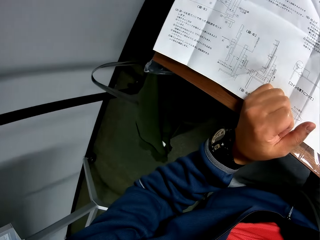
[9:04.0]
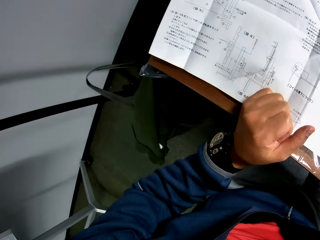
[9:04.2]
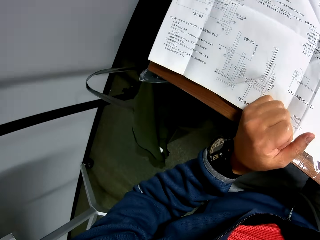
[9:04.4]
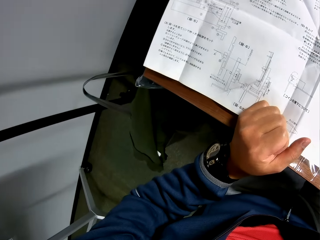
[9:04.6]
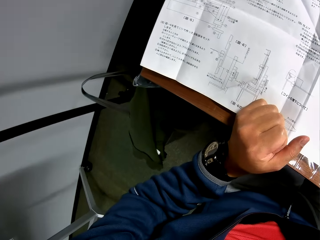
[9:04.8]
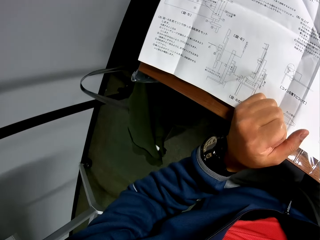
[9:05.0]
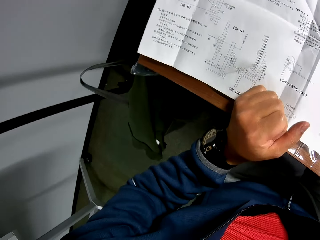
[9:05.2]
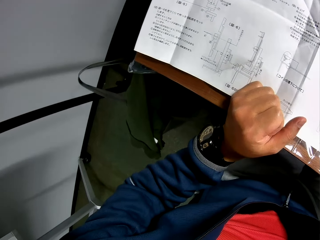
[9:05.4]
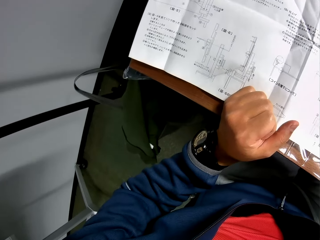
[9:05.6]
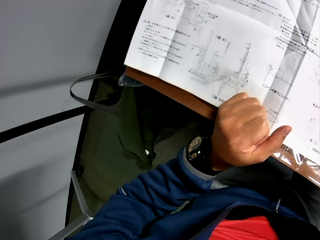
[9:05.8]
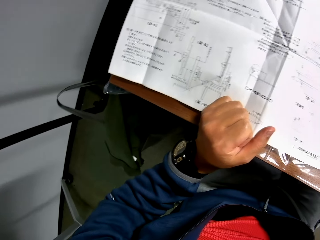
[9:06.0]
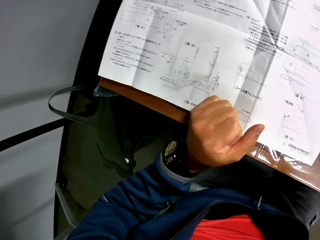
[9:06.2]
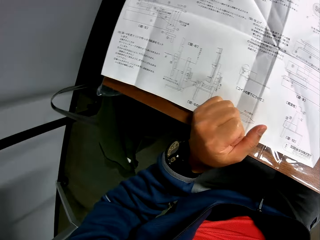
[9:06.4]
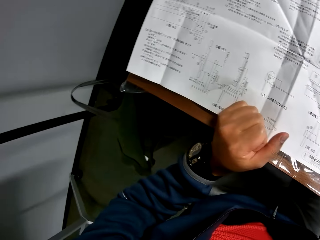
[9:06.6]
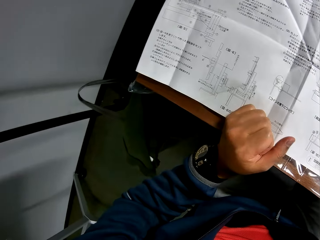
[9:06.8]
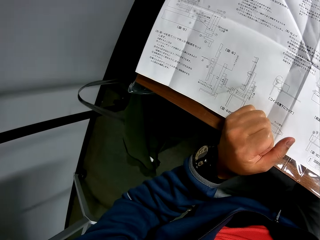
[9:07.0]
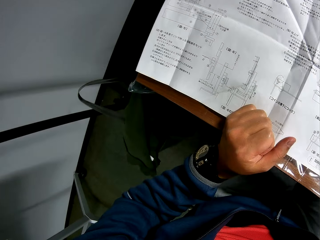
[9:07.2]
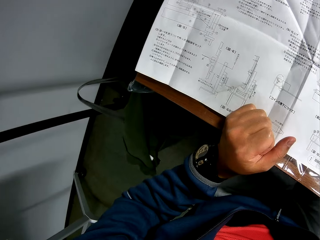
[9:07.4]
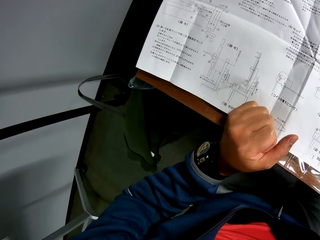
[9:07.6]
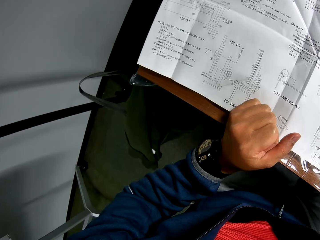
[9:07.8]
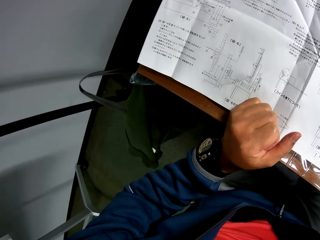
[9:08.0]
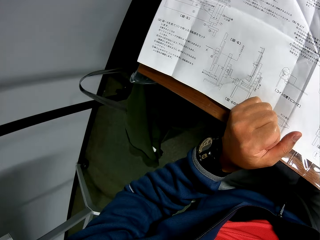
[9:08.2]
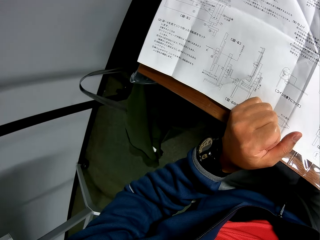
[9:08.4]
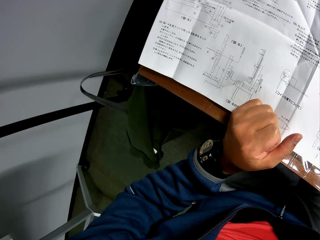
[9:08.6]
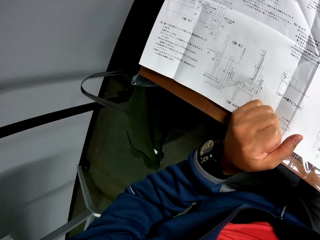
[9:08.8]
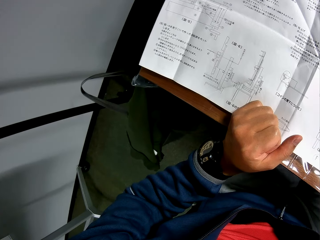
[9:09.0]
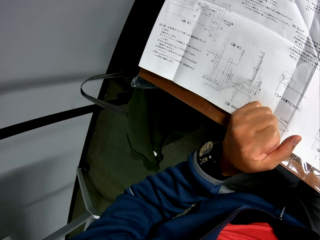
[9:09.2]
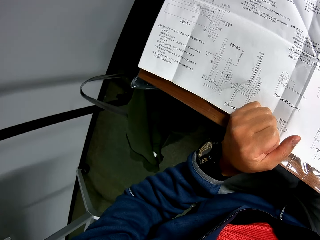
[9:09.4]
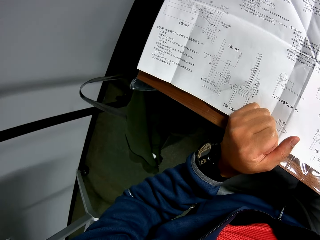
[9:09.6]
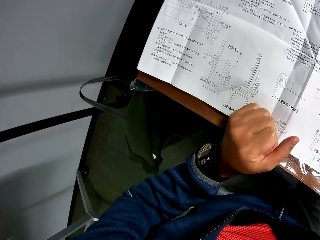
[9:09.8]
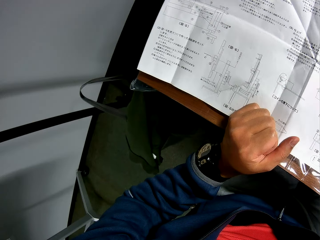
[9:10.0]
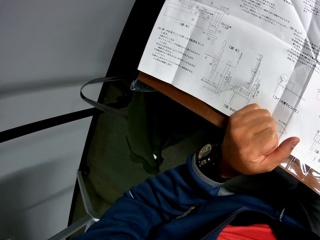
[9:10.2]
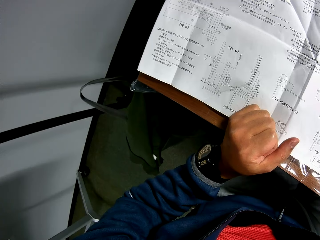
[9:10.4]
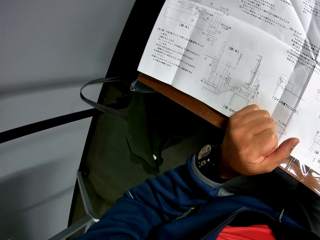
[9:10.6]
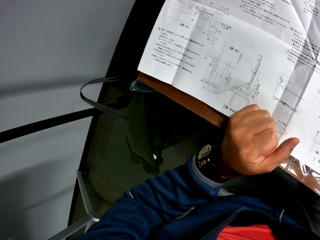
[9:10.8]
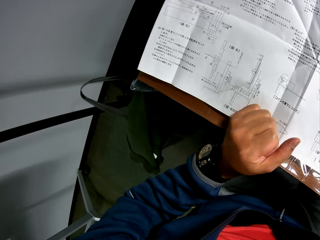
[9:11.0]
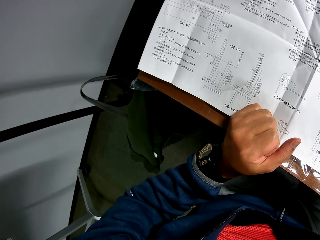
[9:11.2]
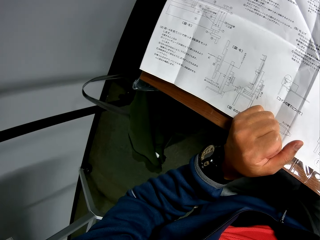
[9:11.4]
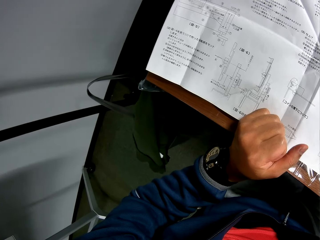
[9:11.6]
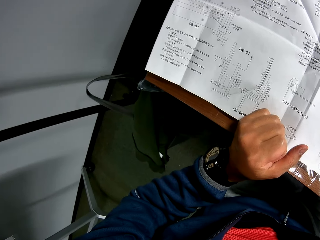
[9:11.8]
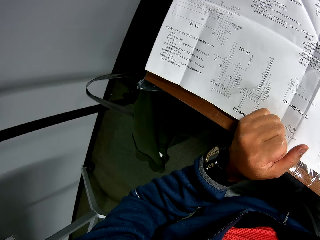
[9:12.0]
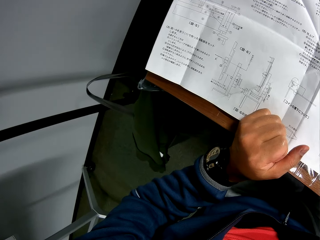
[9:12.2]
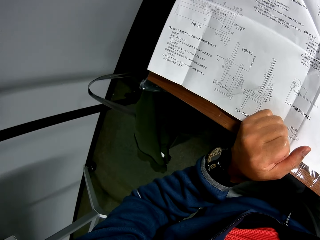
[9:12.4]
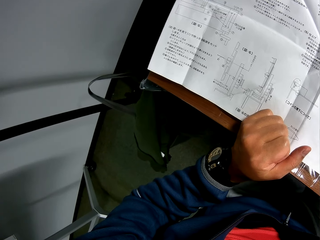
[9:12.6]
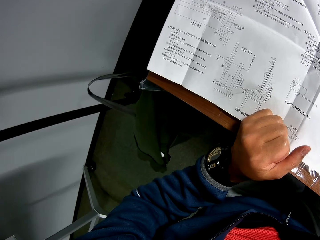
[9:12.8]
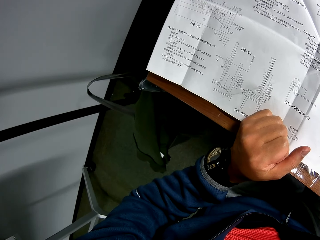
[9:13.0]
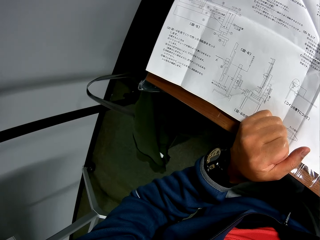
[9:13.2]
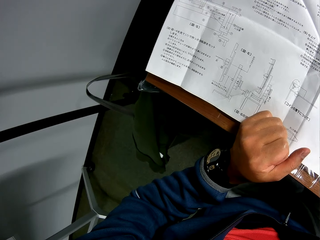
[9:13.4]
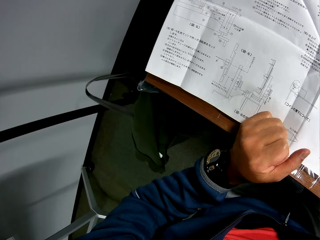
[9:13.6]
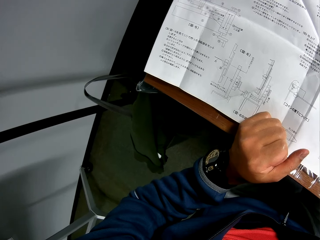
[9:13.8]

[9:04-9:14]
The camera wearer reads from the manual in his hand.

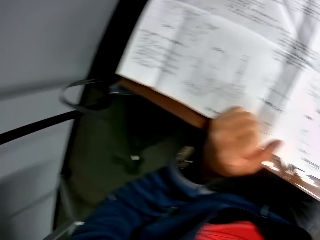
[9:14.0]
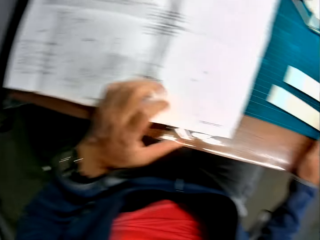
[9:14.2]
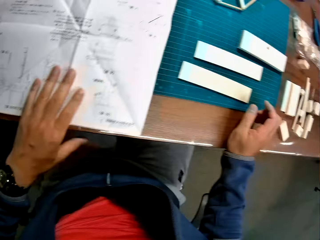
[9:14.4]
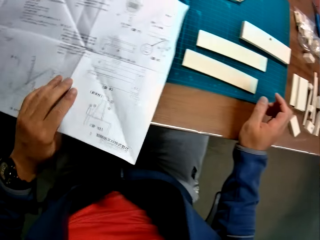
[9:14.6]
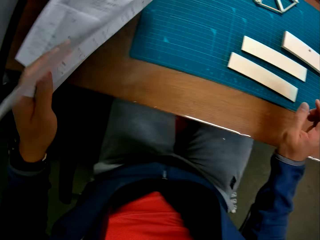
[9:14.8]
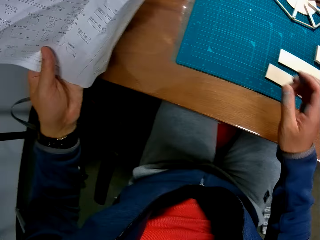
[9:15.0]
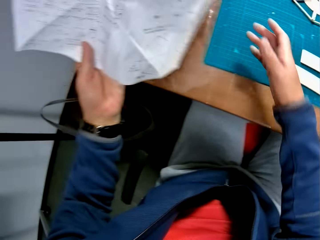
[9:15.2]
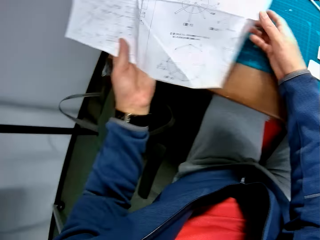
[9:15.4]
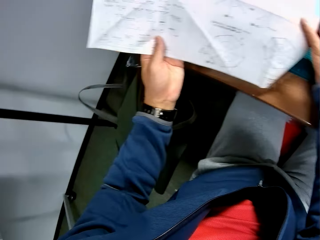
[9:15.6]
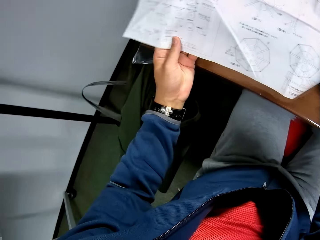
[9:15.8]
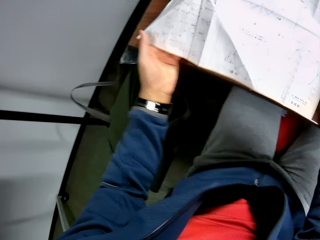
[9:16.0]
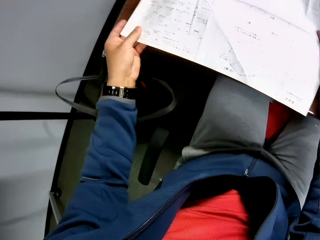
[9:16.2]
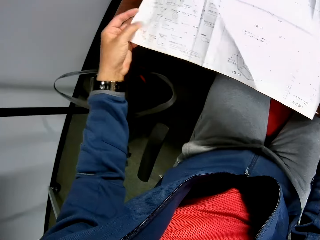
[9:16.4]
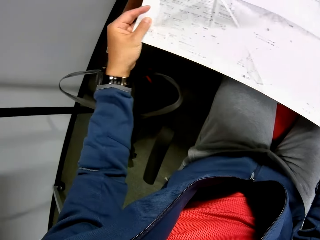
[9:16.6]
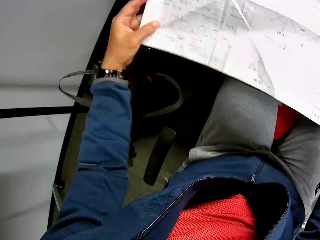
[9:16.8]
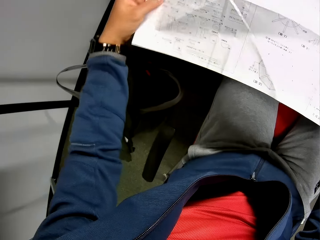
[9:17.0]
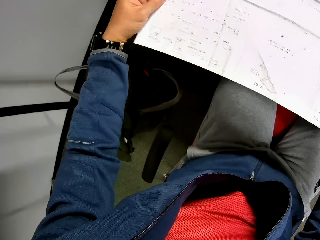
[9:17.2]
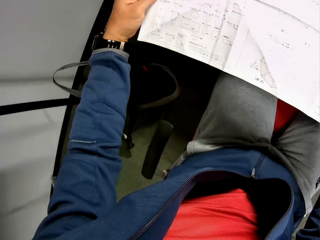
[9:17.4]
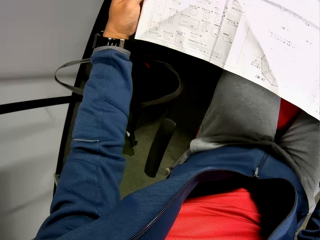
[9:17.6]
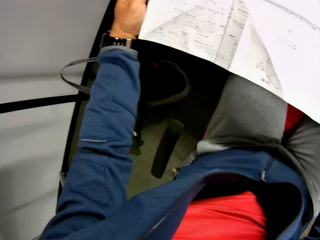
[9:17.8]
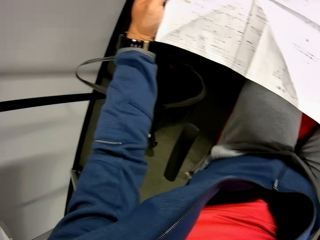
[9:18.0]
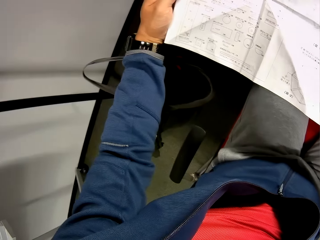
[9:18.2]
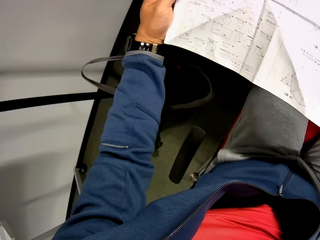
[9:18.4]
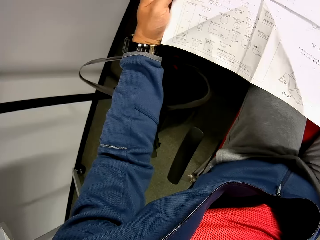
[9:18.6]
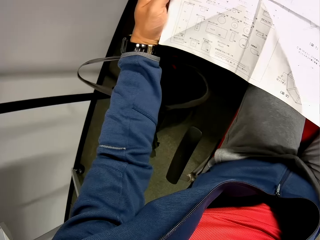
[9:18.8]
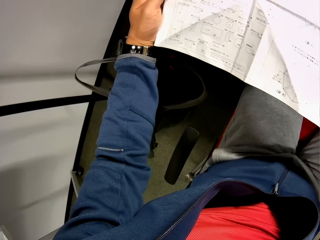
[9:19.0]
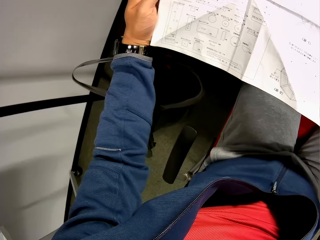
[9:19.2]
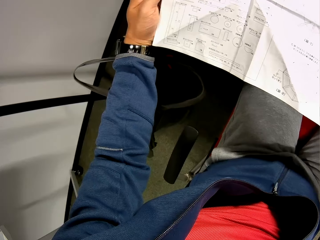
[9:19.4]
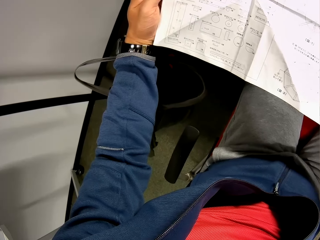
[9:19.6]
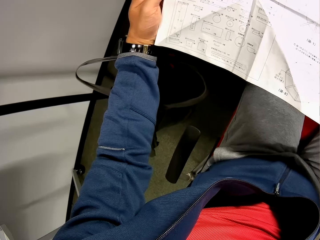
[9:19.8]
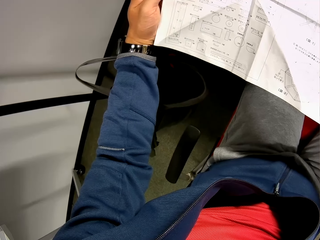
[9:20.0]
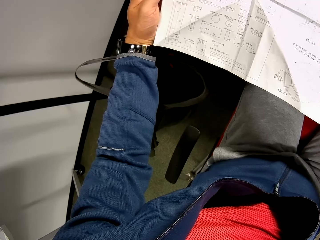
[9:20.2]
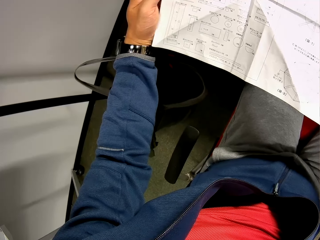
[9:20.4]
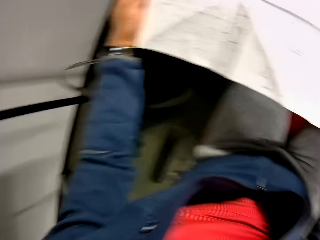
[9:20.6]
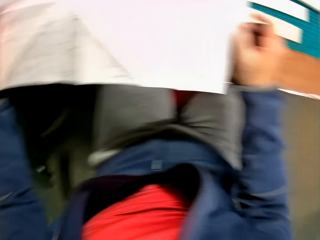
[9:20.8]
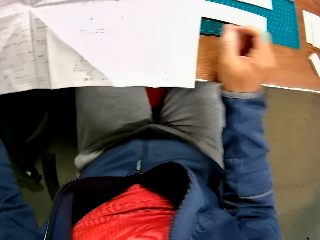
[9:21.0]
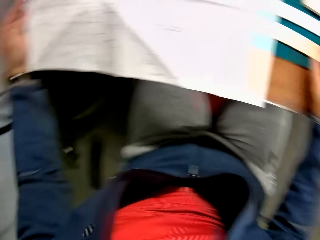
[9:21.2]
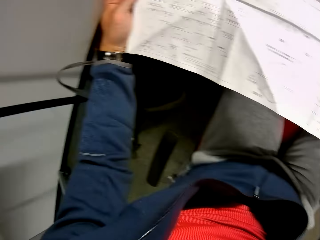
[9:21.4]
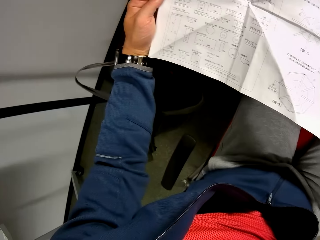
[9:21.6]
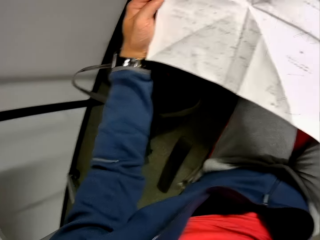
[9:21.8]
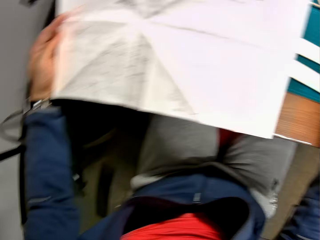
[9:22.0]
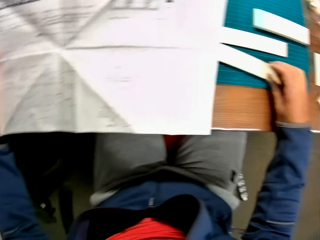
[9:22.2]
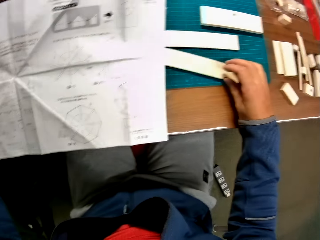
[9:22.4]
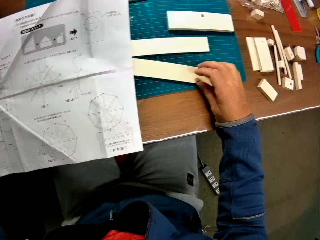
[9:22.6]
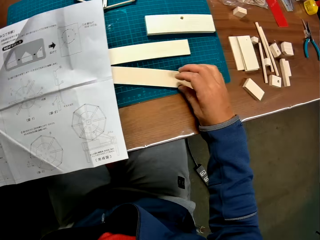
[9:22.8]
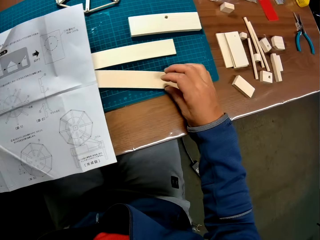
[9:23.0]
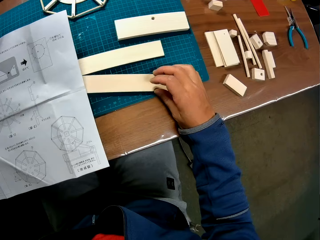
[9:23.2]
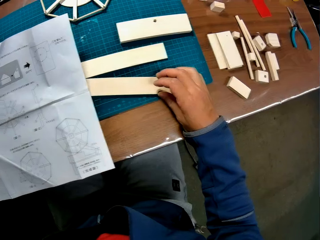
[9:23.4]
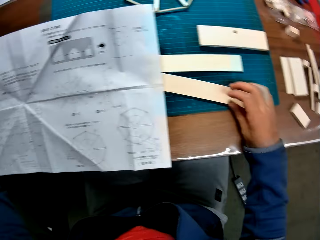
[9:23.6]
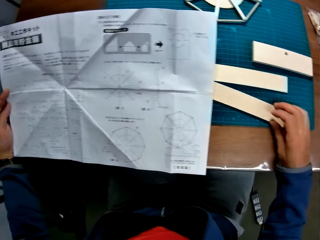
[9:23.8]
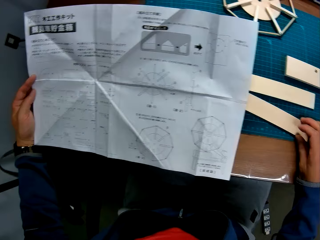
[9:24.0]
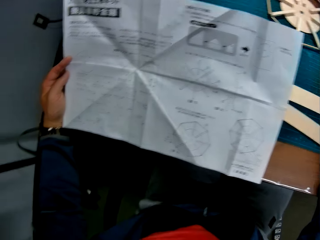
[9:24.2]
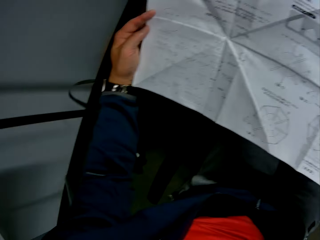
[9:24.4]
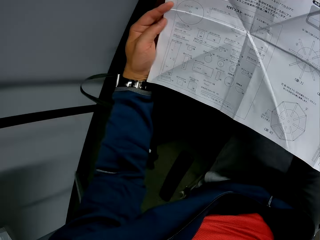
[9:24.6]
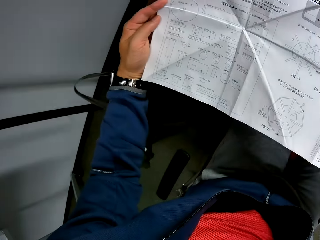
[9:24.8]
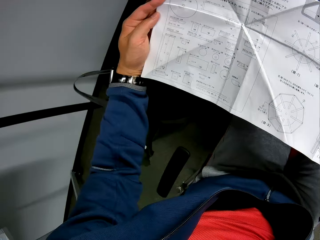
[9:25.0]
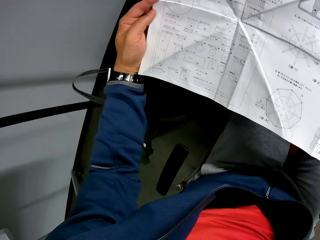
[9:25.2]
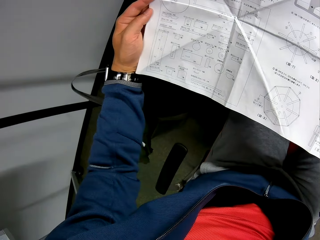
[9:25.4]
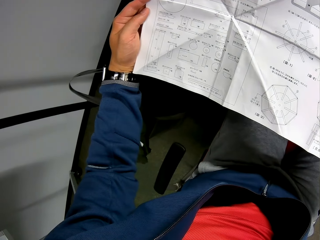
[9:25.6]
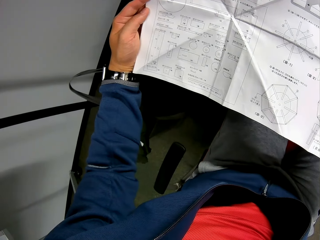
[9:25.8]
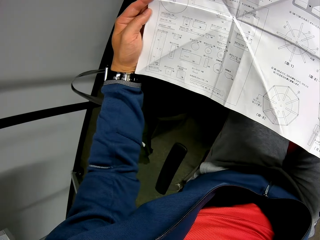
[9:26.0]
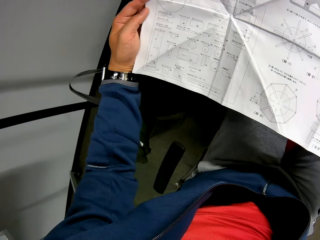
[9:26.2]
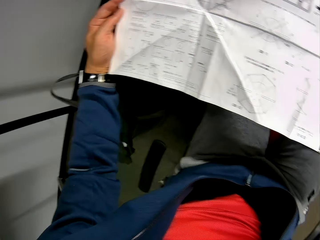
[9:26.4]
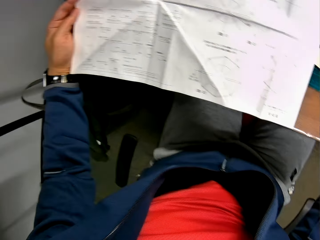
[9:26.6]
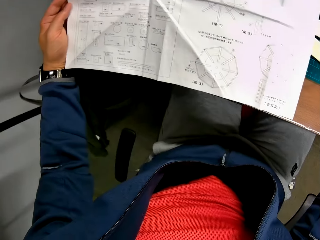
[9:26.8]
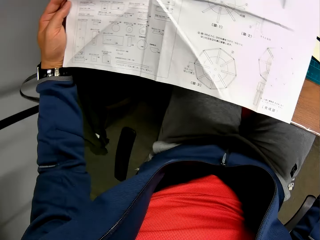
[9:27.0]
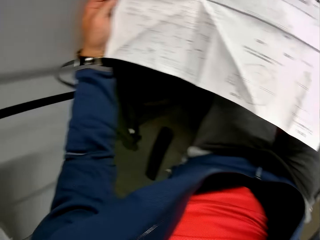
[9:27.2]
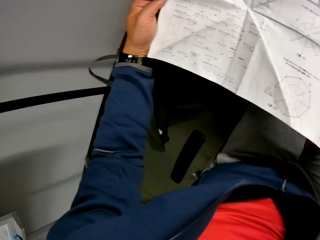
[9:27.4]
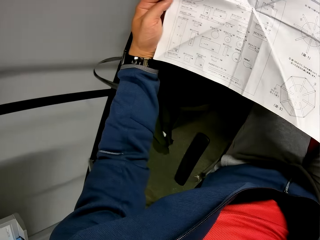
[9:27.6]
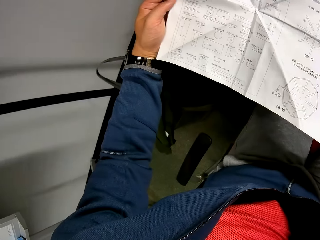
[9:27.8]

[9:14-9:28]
The camera wearer reads the manual. They look towards some model pieces on the table briefly and hold a woodcraft piece. They look towards the instruction manual on the table. They look towards the model pieces on the table briefly. They look towards the instruction manual on the table.
